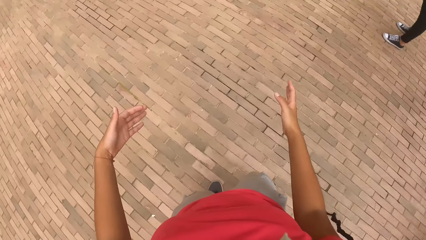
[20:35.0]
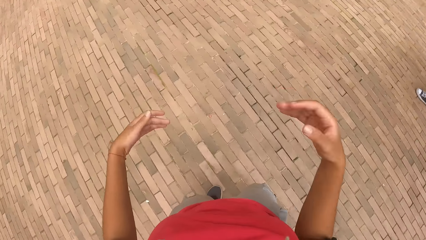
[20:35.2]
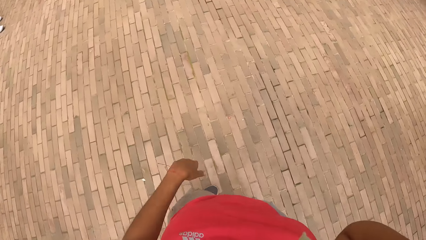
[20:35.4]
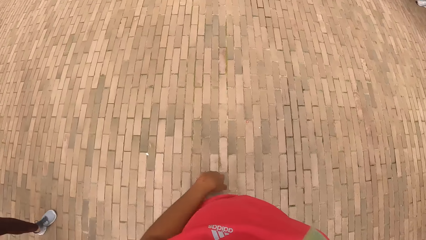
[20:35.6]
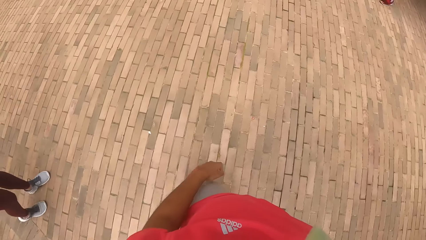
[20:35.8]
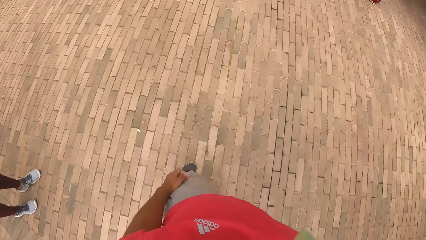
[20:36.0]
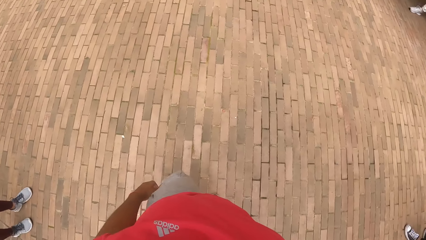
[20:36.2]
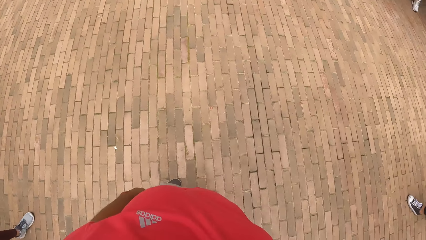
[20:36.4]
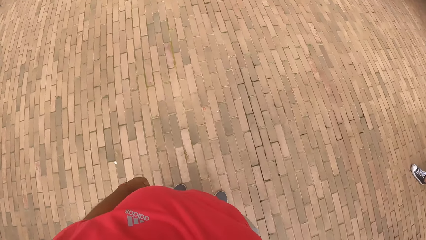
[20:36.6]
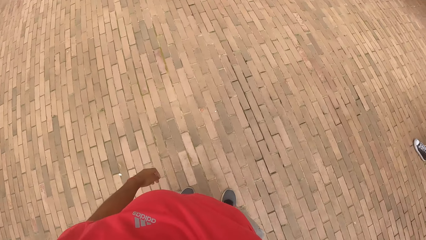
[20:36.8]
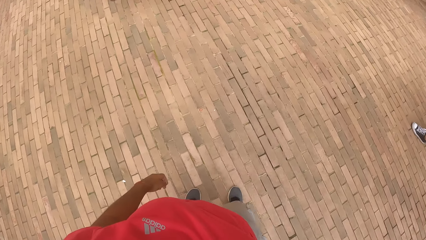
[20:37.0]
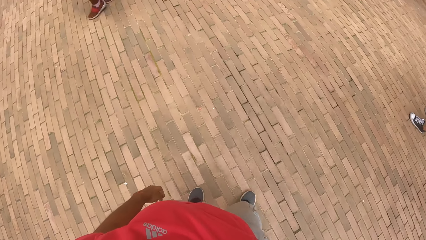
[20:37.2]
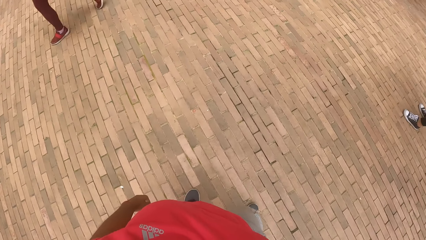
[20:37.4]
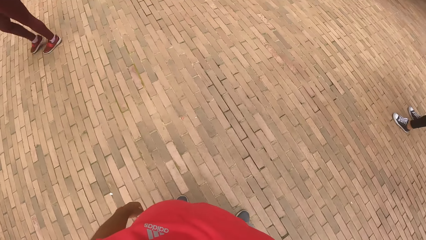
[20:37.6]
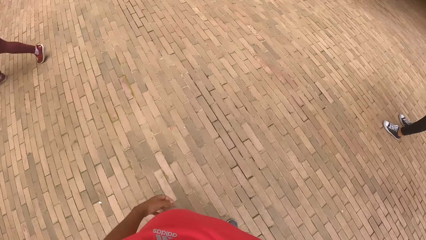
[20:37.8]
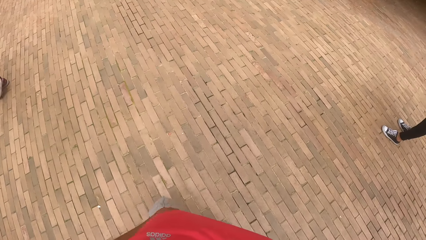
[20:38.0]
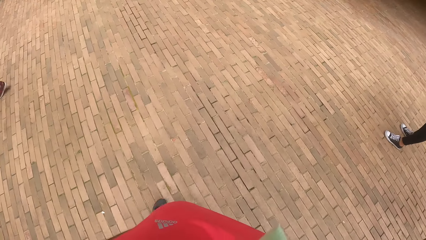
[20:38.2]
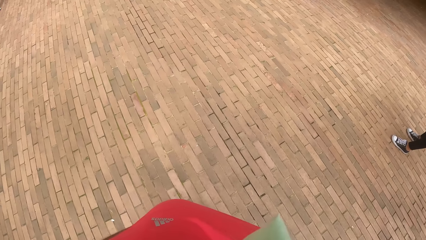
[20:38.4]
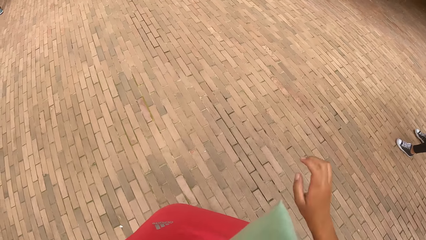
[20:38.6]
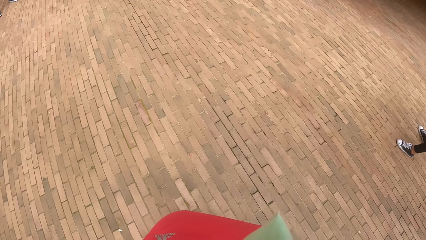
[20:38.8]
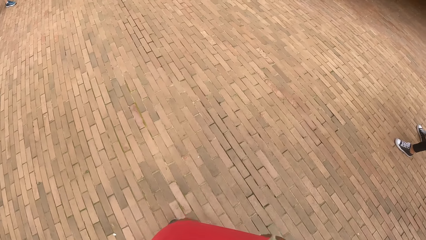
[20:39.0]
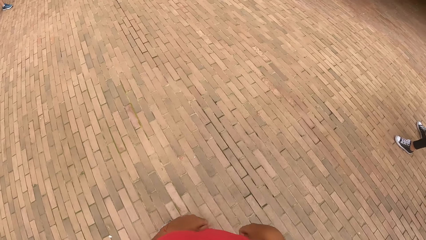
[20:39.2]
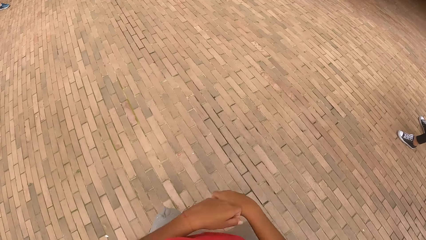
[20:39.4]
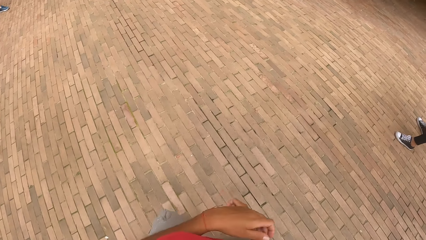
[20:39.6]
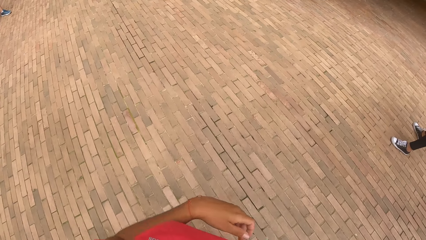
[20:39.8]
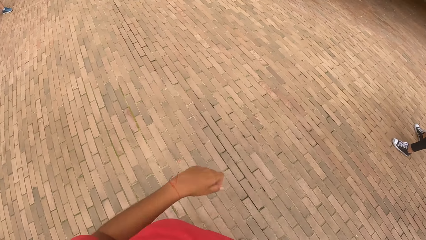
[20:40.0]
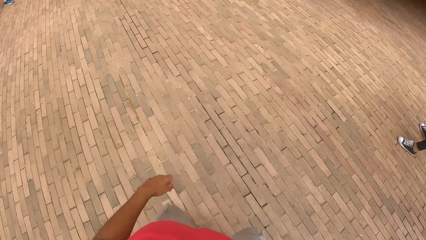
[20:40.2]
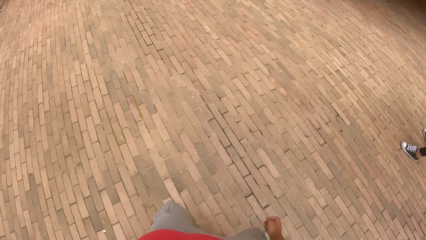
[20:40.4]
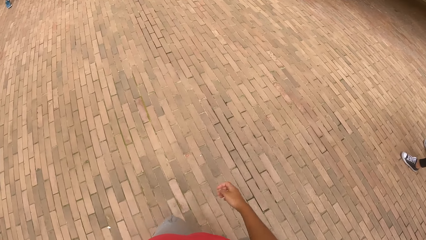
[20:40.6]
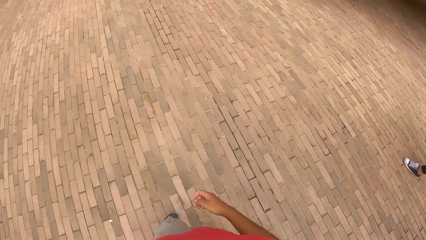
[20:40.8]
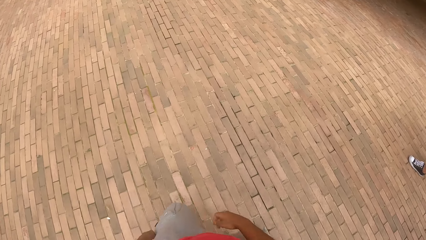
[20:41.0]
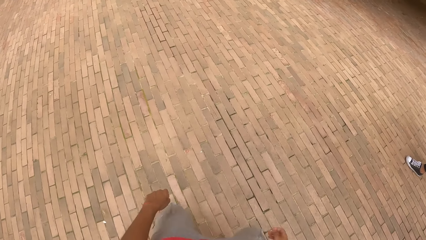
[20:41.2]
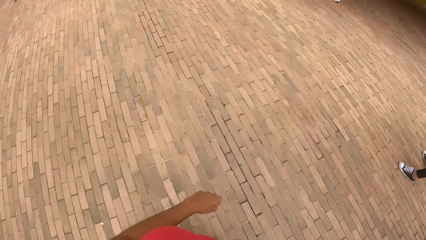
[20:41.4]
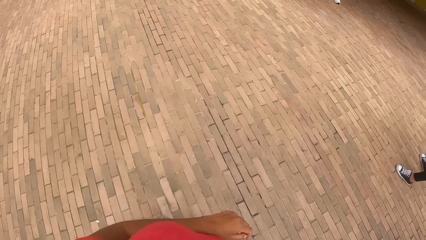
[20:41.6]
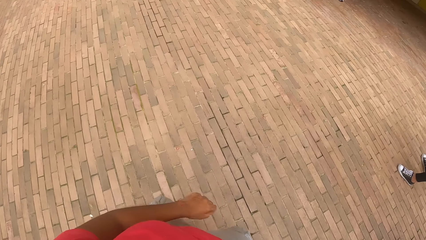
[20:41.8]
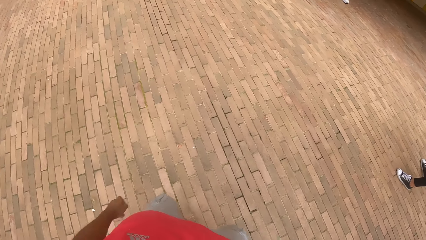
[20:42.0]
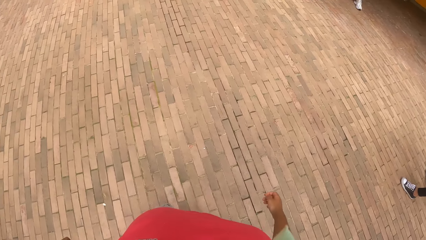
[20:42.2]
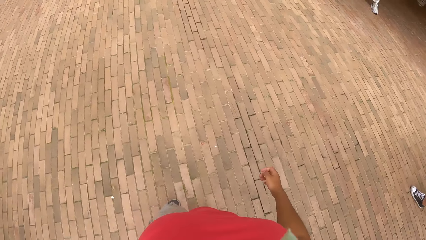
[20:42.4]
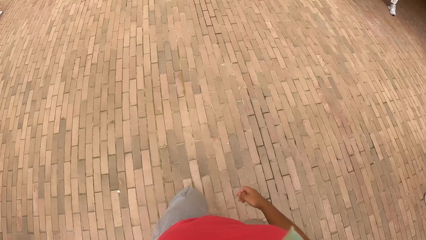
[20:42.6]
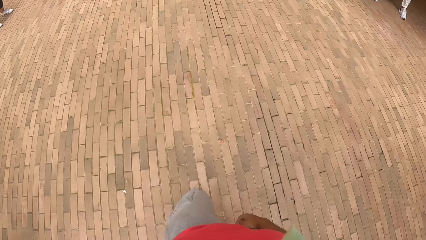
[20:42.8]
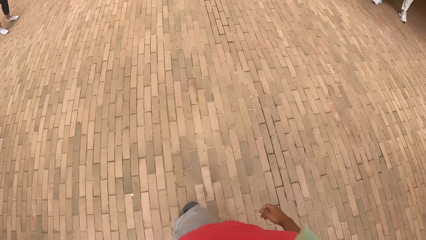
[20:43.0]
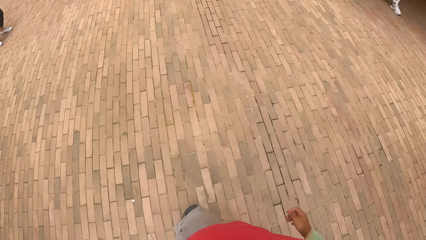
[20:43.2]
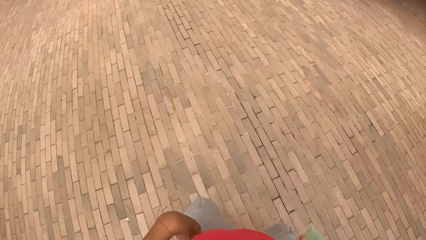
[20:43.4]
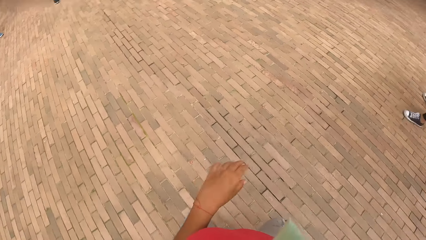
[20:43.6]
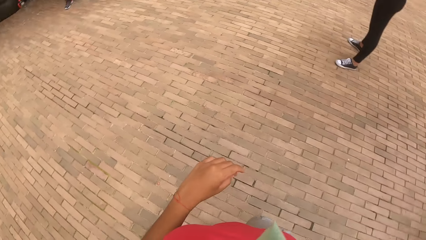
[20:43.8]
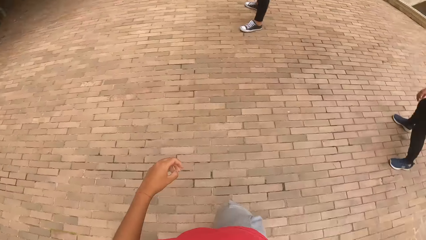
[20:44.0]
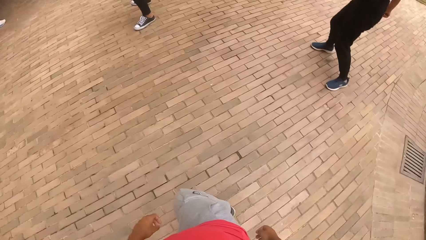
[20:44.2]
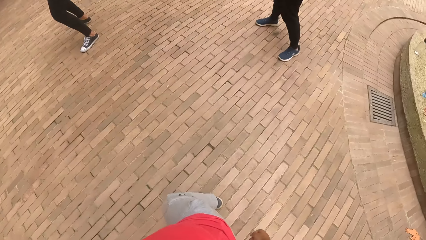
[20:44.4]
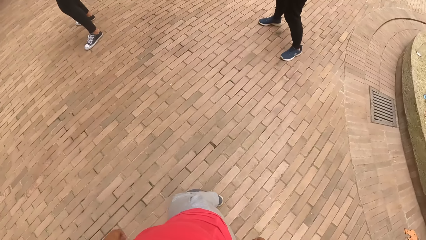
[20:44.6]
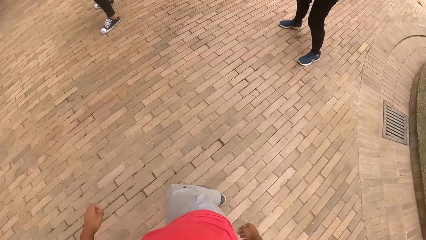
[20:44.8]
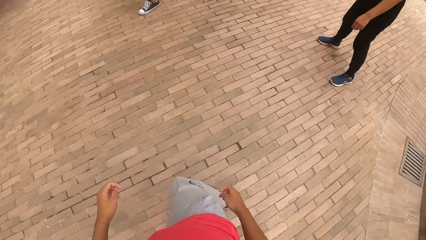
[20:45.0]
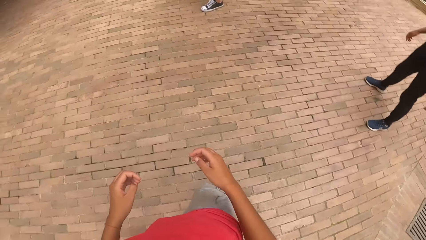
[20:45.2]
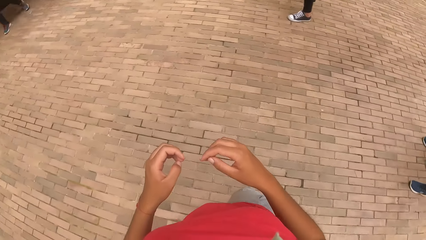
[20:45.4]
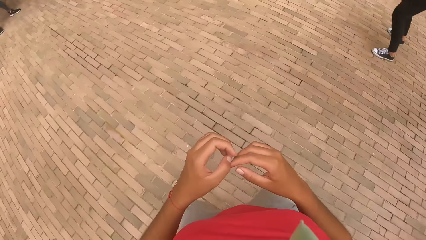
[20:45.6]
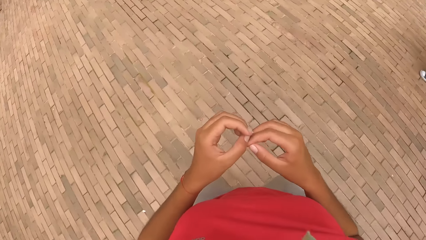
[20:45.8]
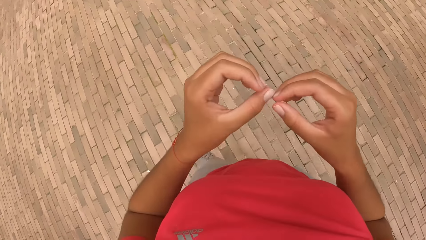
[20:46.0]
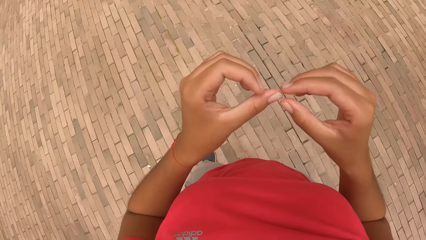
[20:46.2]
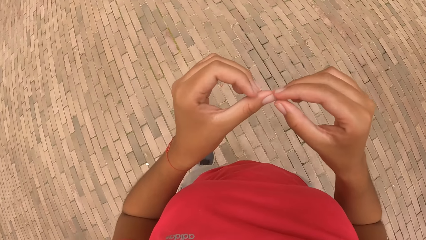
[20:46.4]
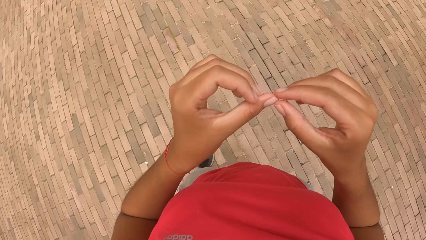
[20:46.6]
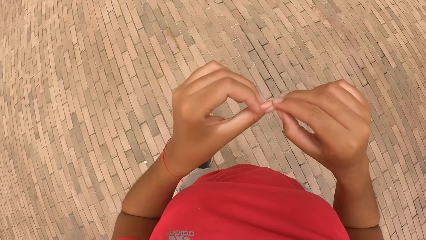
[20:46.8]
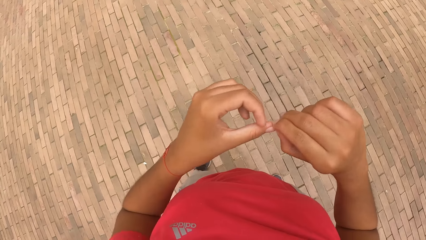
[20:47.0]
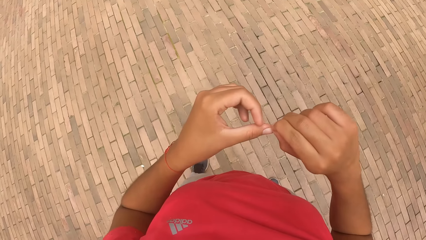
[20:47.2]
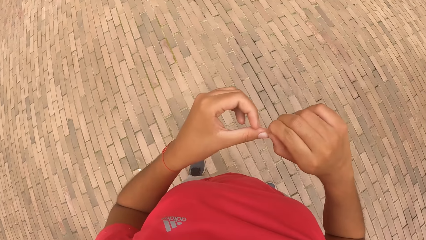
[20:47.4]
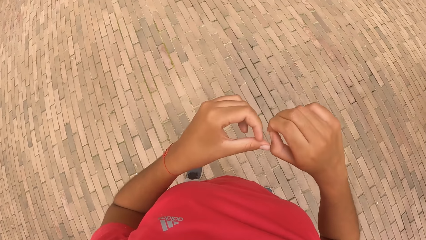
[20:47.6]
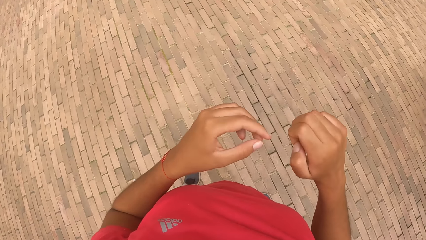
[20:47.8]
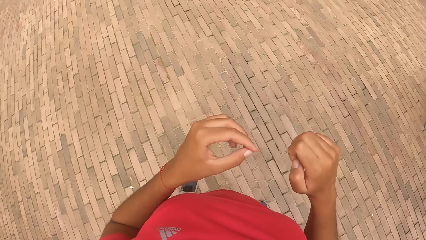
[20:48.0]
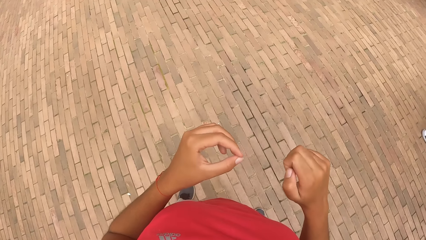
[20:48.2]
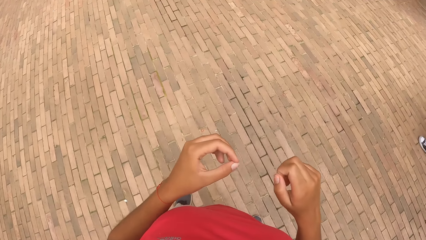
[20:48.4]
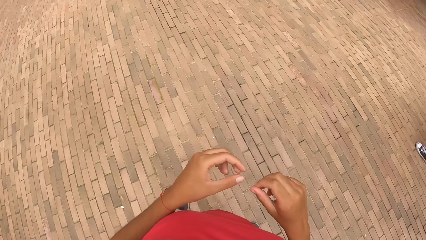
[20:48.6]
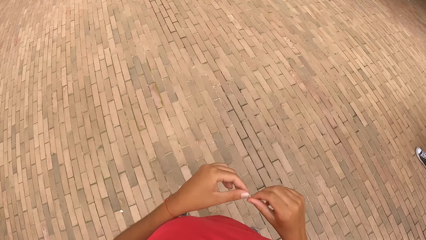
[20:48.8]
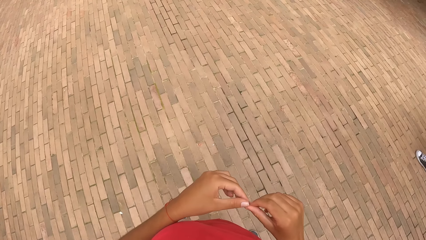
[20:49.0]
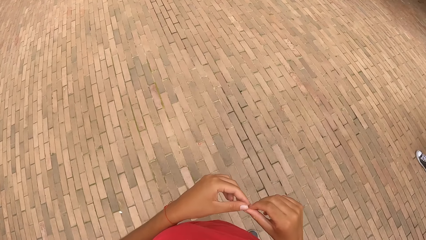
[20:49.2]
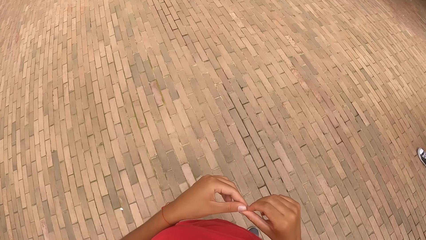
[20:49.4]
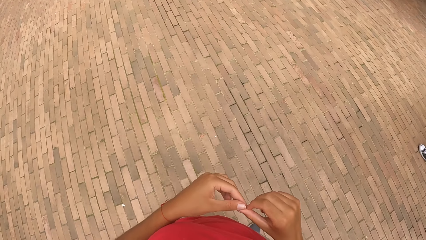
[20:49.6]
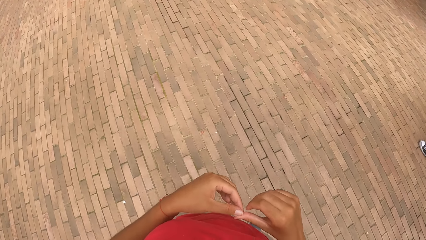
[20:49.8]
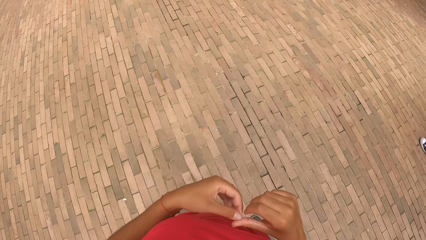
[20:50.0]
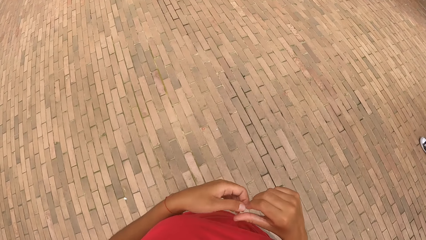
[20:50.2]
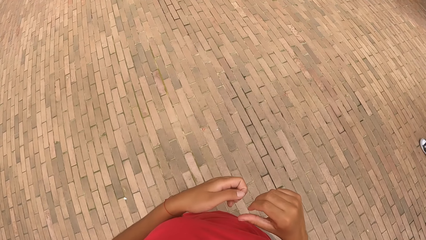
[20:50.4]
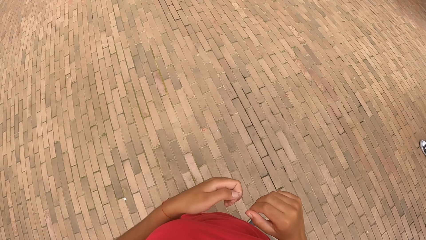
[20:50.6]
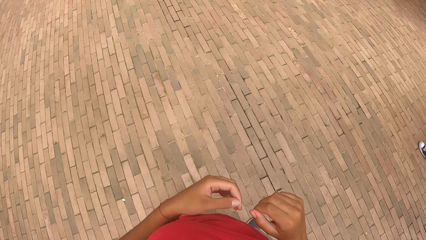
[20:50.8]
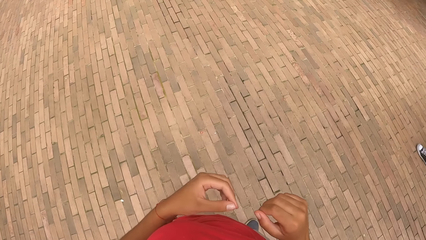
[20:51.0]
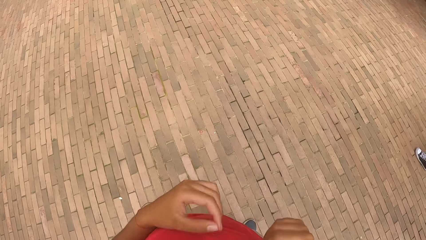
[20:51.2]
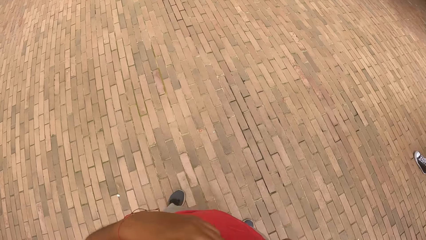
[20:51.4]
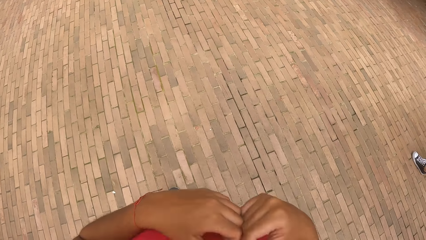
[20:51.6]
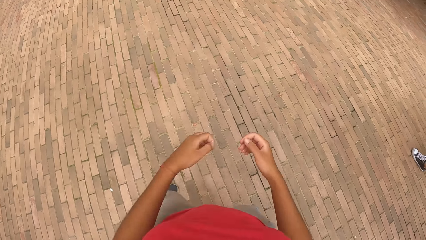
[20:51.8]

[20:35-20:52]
The camera wearer looks around. They swing hands. They move fingers and remove dirt in the fingernails.
